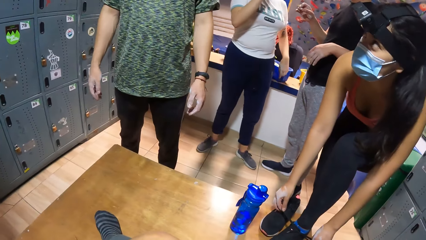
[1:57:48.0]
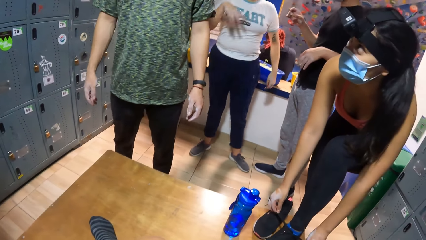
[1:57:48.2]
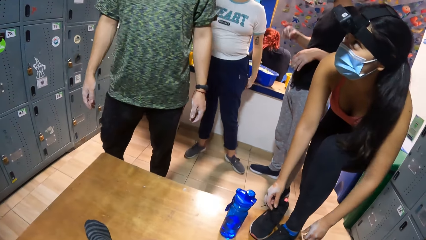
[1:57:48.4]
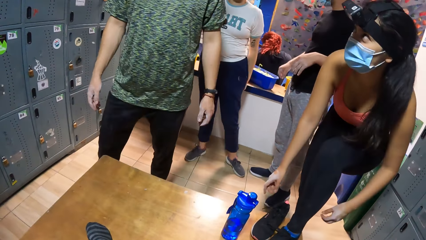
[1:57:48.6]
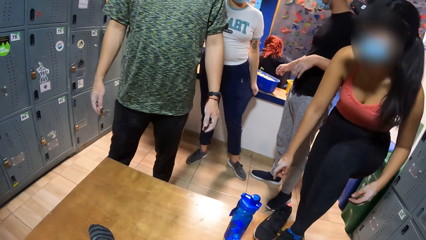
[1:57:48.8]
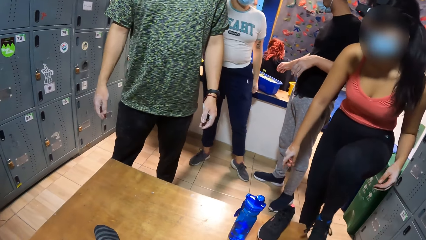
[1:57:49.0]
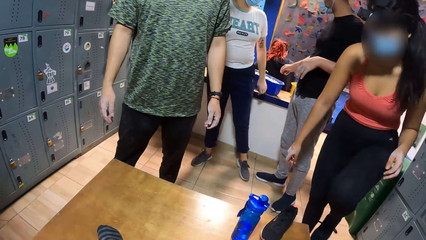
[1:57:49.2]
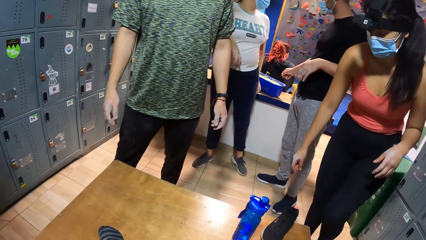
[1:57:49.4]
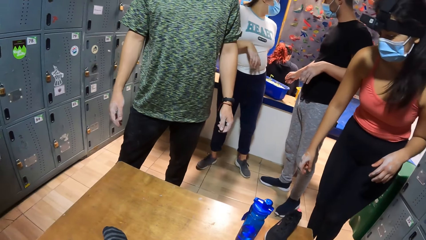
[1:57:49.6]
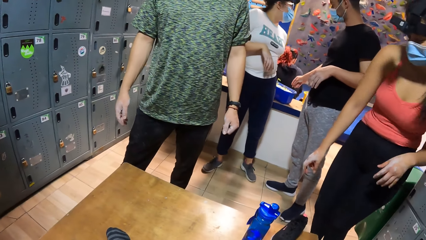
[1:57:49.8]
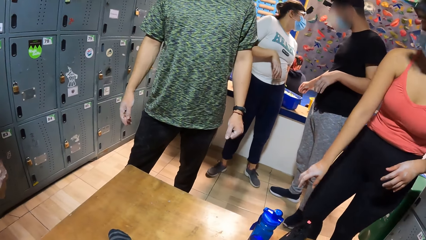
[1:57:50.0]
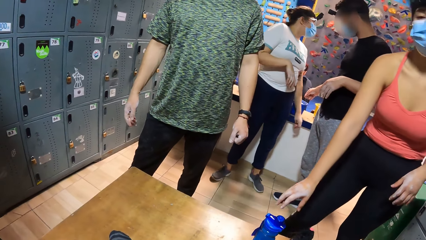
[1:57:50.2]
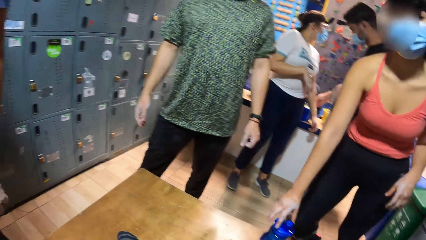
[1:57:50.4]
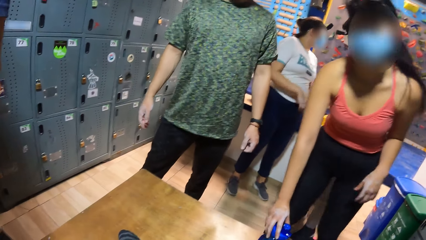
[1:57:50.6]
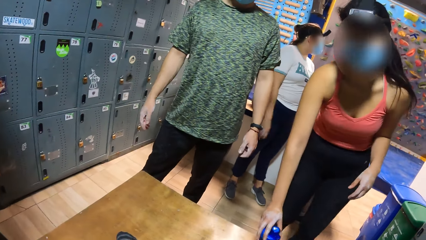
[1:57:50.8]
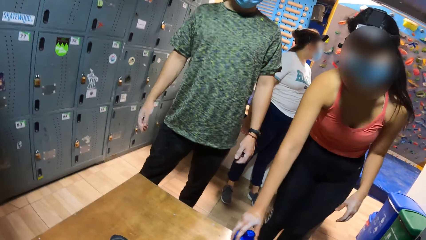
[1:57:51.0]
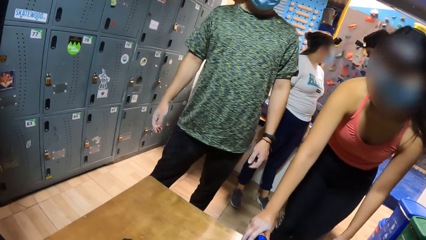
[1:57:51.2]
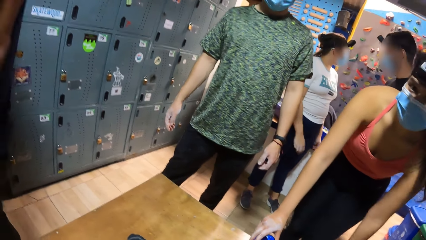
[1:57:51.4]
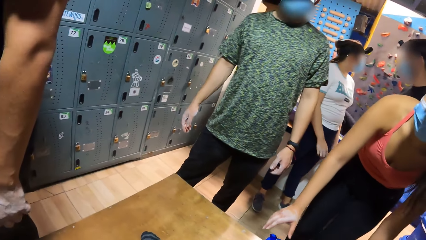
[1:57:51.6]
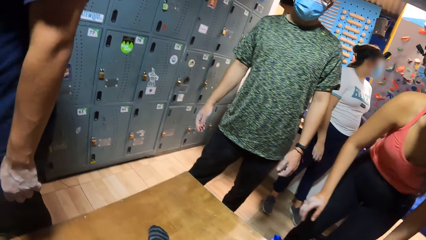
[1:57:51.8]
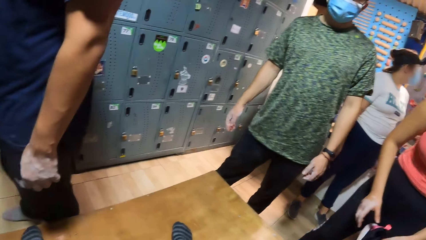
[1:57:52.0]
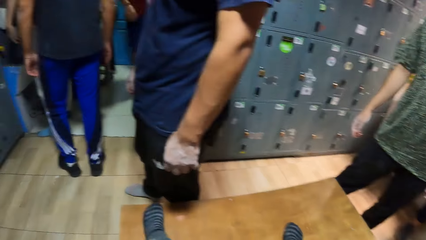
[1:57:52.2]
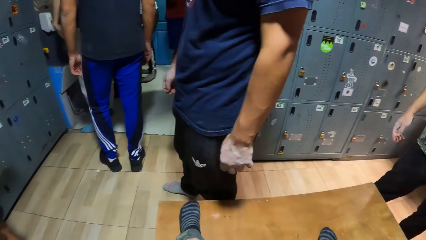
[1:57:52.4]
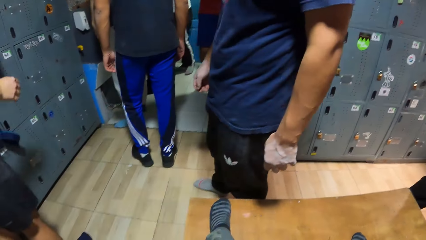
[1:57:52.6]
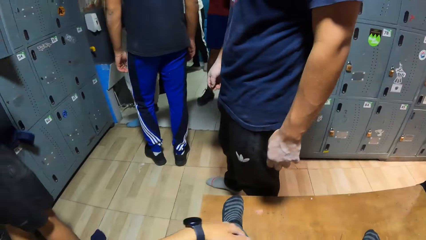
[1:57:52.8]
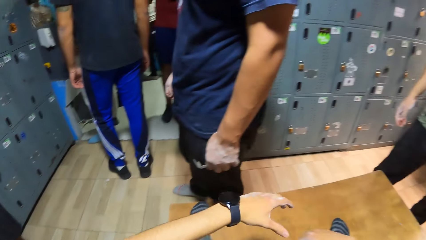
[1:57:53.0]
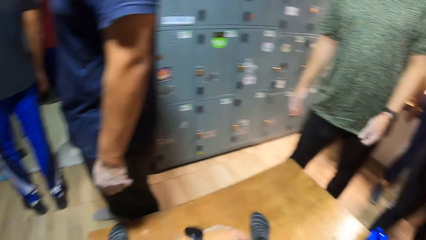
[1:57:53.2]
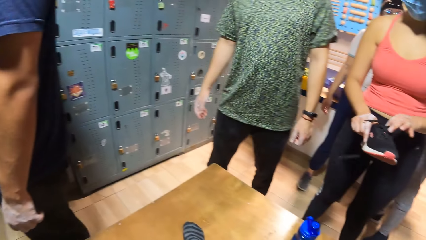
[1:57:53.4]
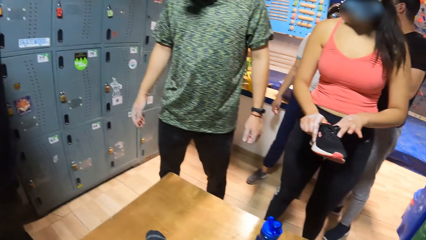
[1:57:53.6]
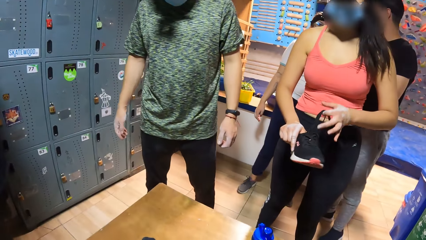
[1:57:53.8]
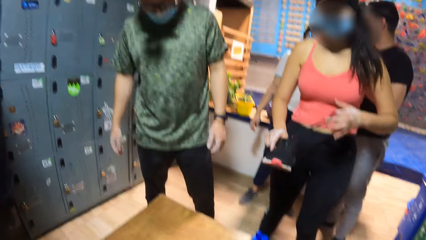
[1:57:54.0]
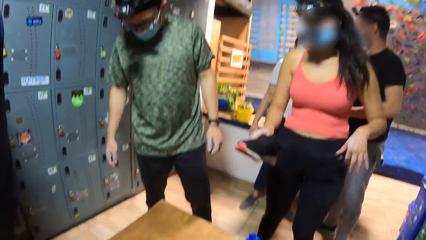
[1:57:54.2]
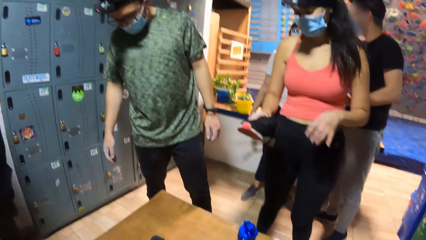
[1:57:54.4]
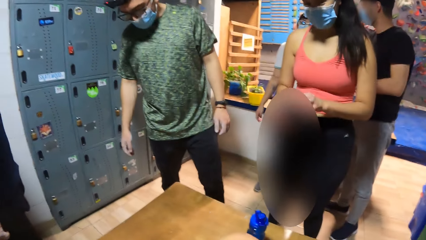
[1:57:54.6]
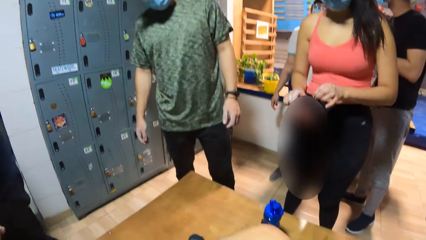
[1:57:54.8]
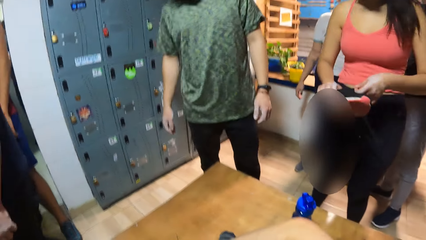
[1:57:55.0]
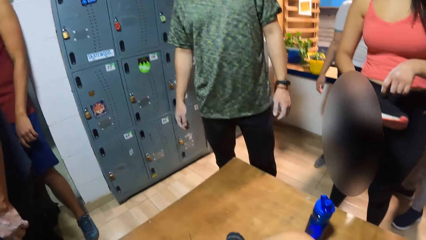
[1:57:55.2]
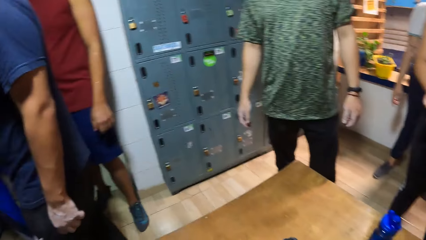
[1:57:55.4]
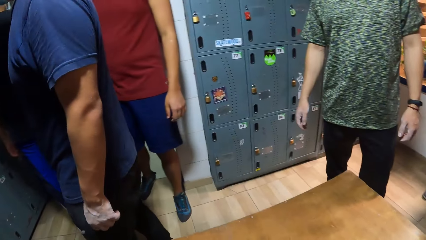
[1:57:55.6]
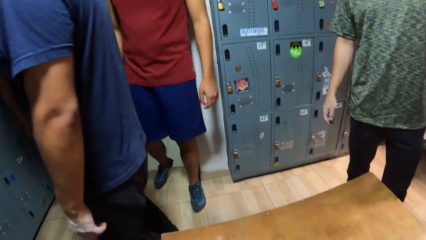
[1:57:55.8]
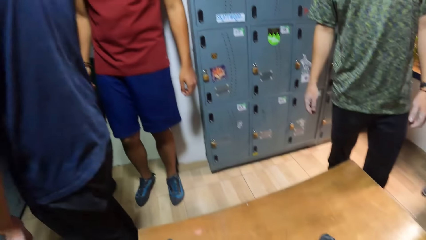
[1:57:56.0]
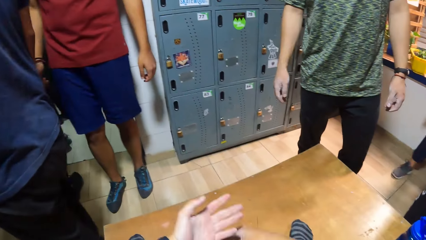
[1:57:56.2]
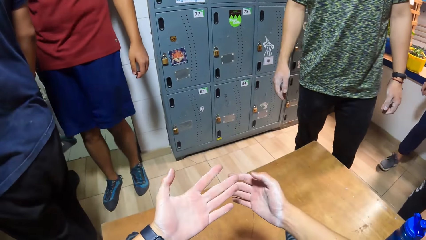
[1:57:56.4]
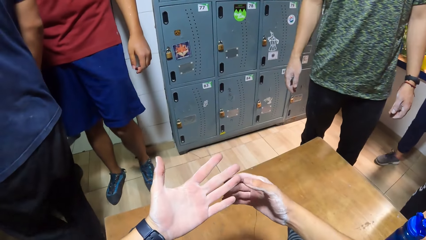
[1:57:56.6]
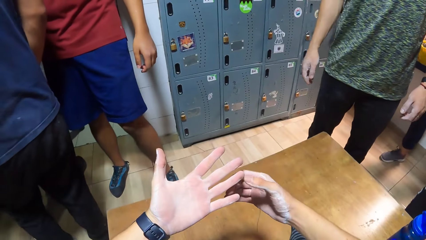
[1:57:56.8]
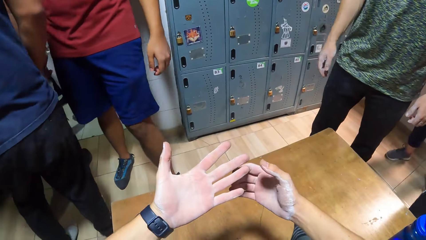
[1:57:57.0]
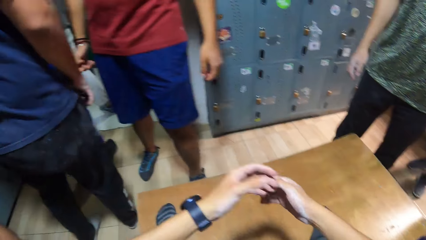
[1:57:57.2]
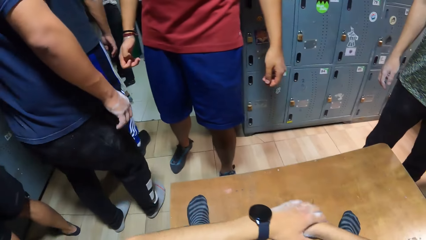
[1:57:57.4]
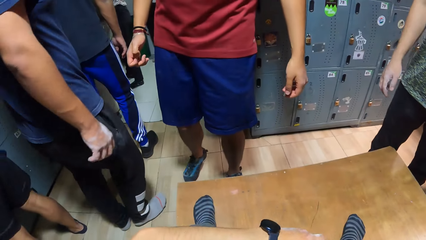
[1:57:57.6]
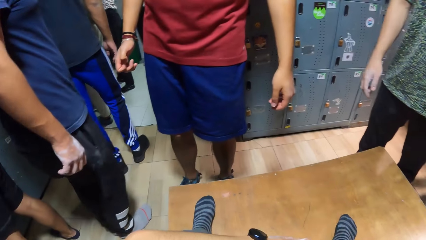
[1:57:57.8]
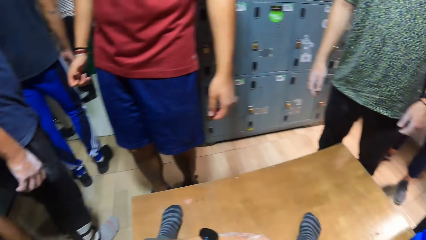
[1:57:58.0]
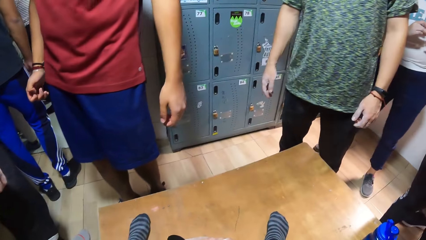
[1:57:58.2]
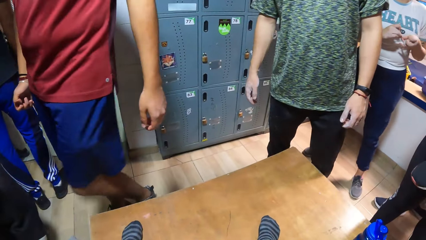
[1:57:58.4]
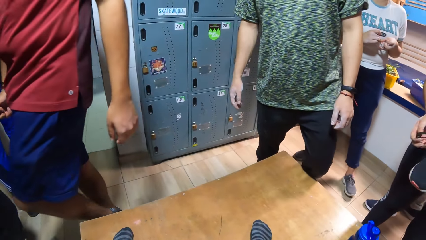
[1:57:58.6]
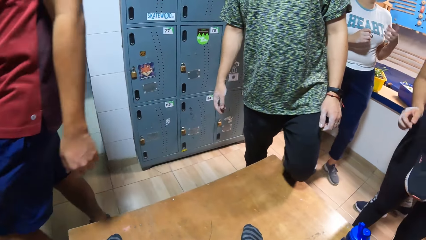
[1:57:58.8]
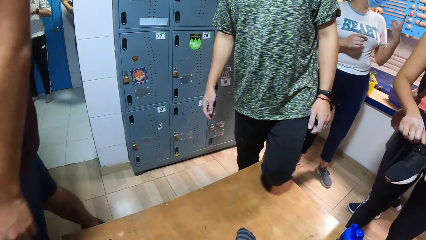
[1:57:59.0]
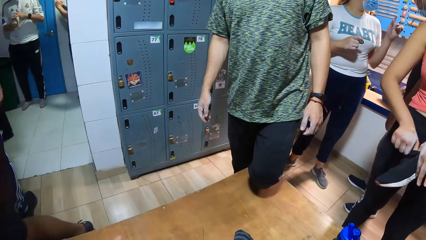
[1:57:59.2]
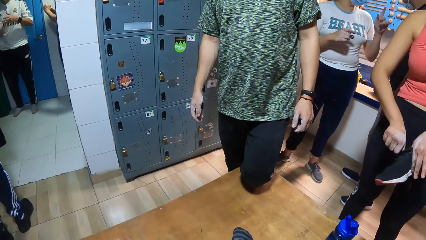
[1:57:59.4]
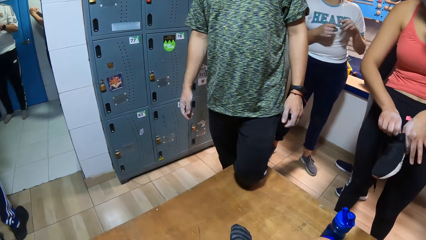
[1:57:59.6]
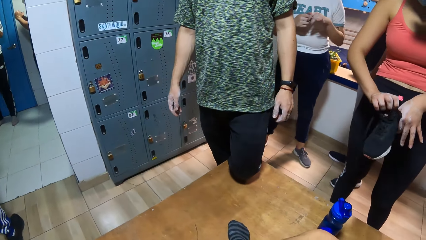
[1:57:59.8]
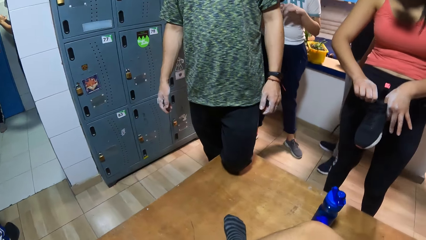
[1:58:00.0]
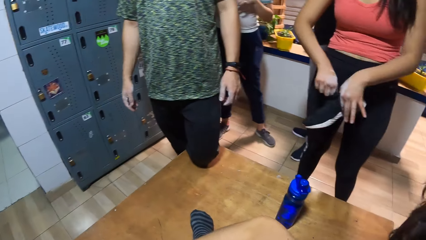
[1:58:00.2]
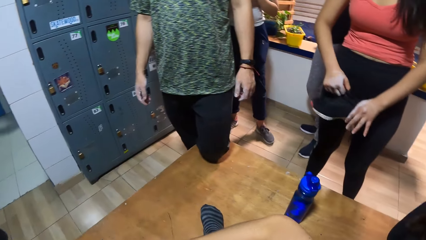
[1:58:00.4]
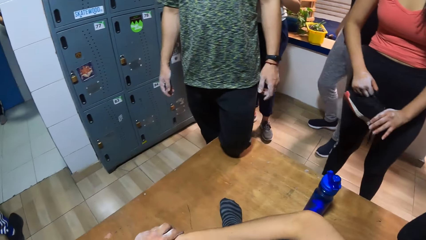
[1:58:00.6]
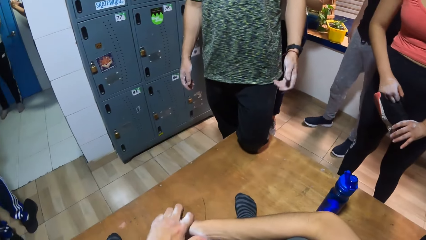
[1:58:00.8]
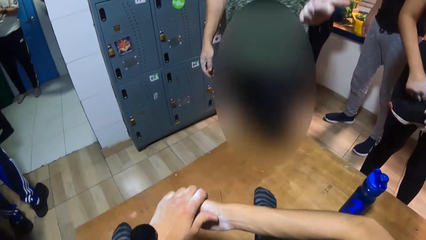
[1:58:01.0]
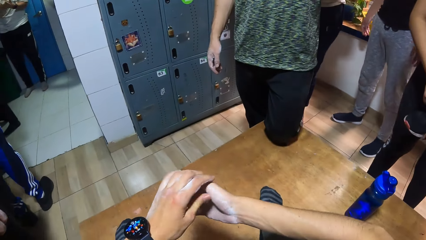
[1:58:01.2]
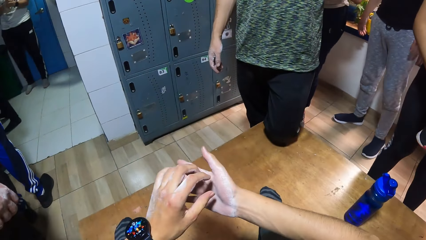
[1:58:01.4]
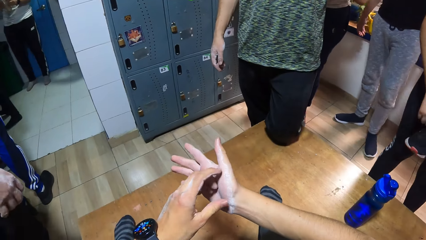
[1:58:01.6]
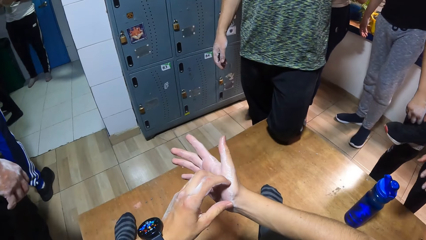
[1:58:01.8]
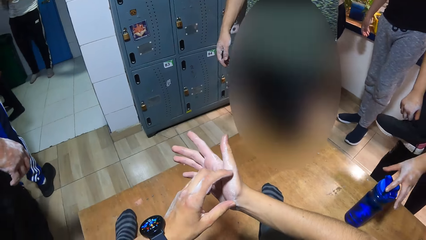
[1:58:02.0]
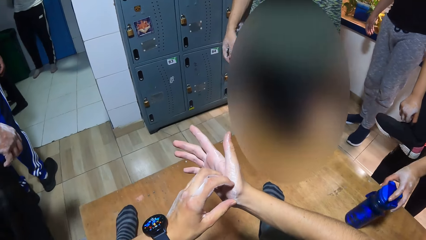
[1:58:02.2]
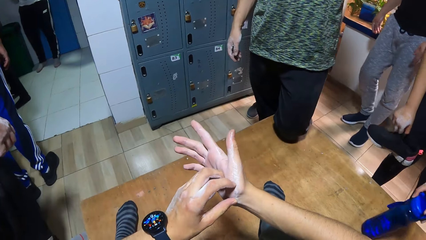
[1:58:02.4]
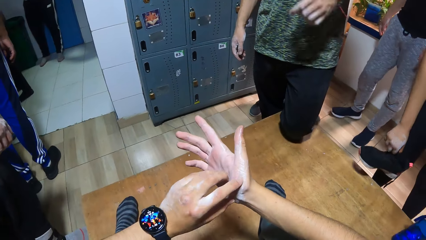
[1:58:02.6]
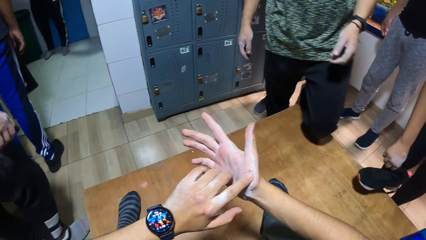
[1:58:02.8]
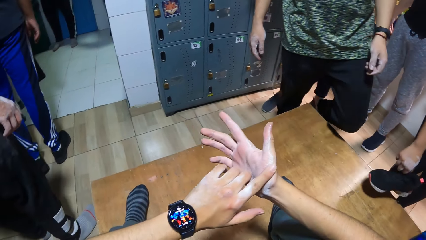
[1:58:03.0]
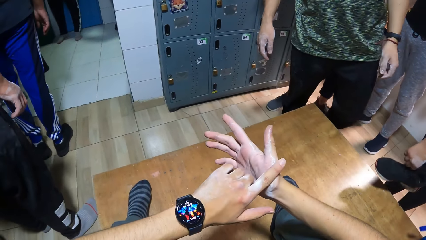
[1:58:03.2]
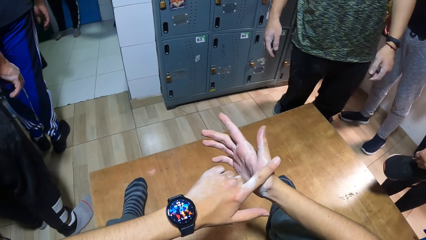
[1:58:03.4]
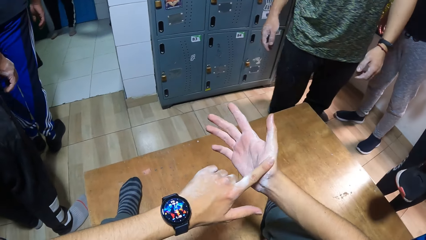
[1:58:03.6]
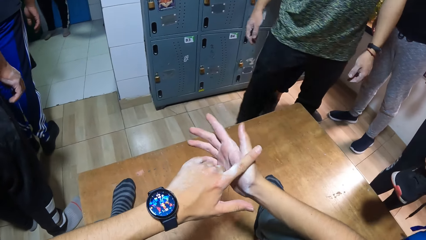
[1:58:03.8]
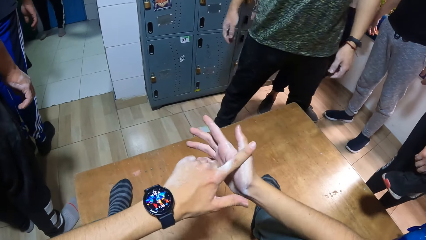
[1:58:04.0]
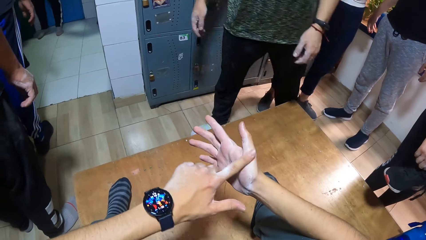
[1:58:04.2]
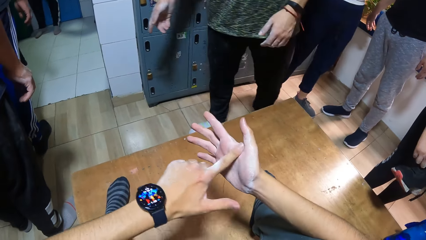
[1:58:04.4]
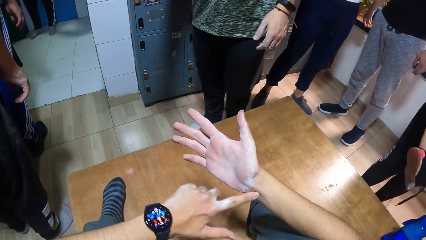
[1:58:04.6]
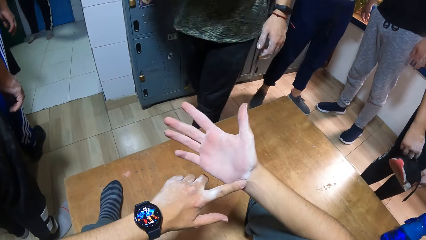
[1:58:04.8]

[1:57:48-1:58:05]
The woman moves the water bottle on the table with her right hand. The camera wearer moves a hand forward. The woman unties a shoe with both hands. The camera wearer looks around. They move their hands forward, hold their hands together and look around. They move their hands. The woman moves the water bottle on the table with her left hand. The camera wearer scratches a hand.
